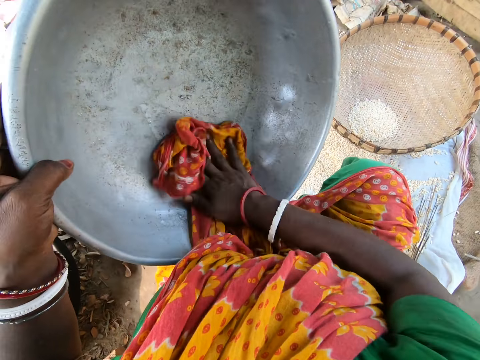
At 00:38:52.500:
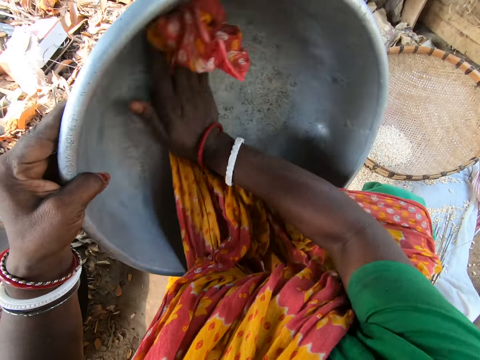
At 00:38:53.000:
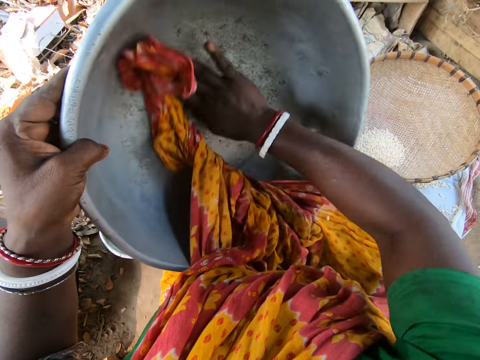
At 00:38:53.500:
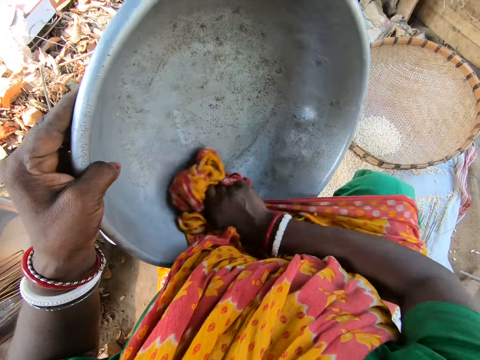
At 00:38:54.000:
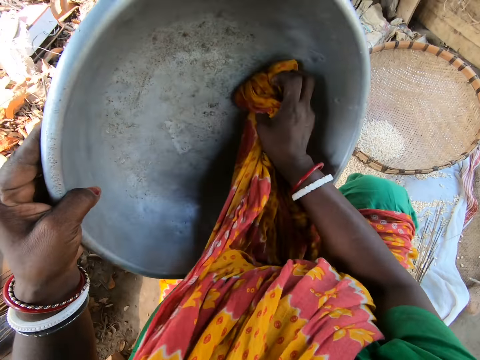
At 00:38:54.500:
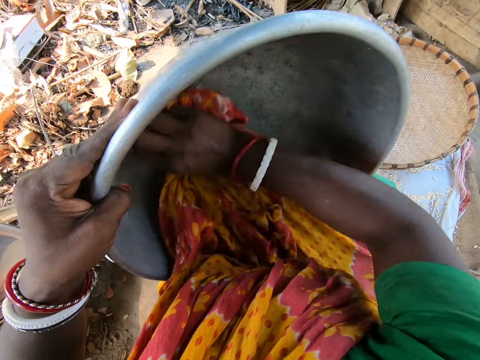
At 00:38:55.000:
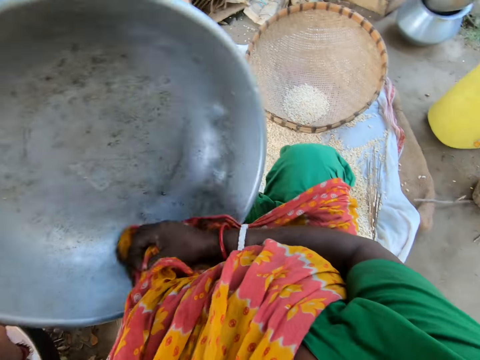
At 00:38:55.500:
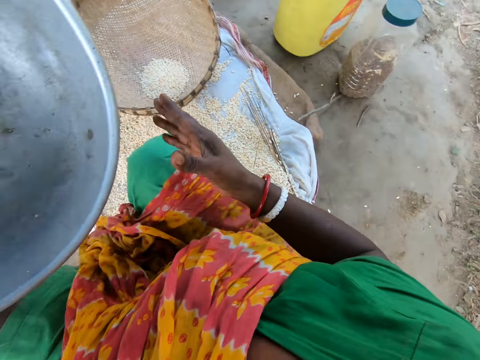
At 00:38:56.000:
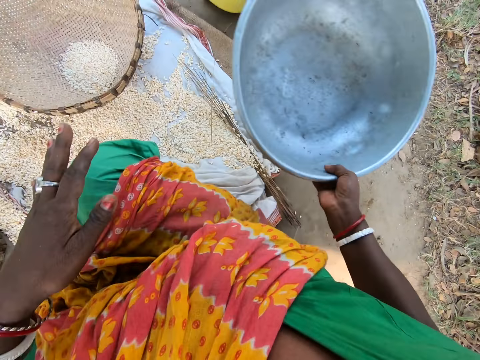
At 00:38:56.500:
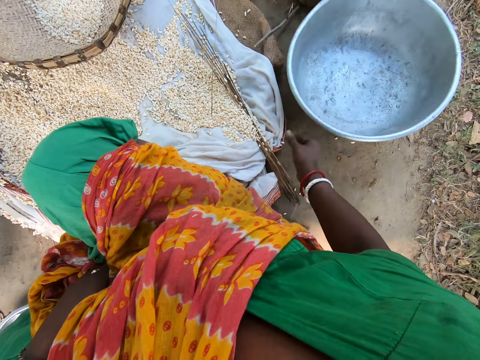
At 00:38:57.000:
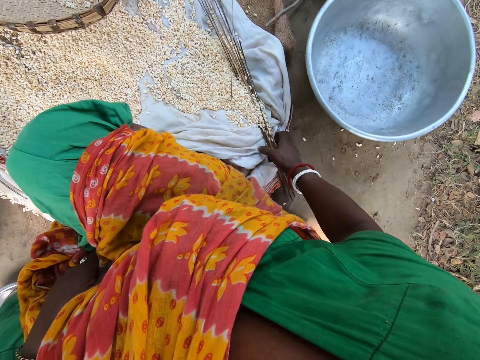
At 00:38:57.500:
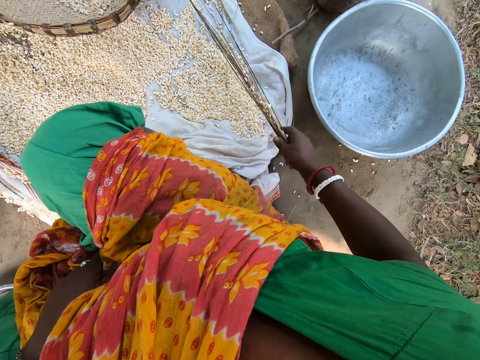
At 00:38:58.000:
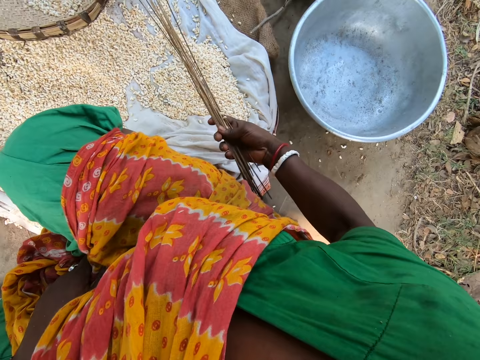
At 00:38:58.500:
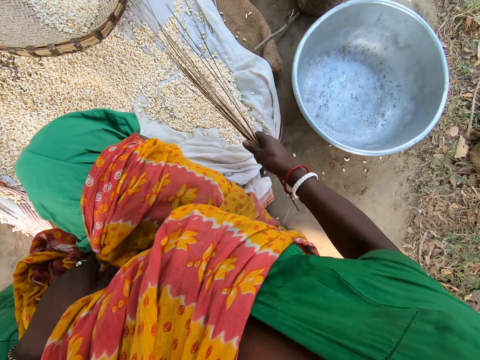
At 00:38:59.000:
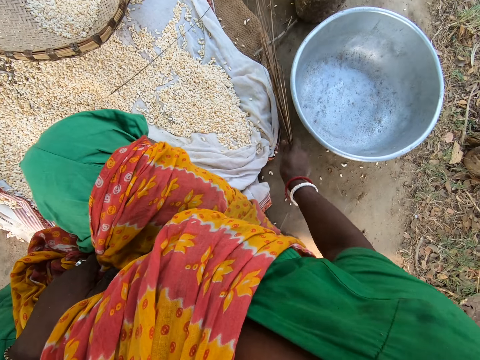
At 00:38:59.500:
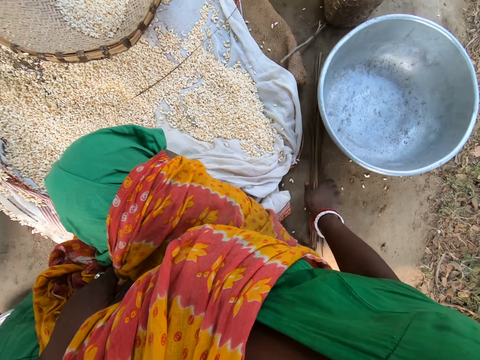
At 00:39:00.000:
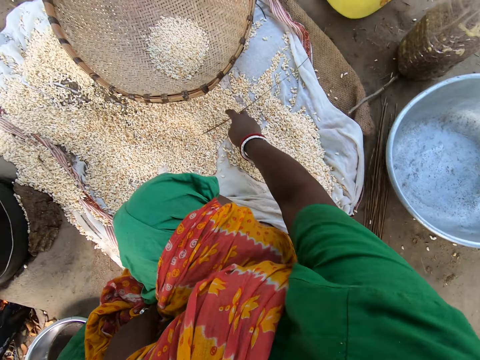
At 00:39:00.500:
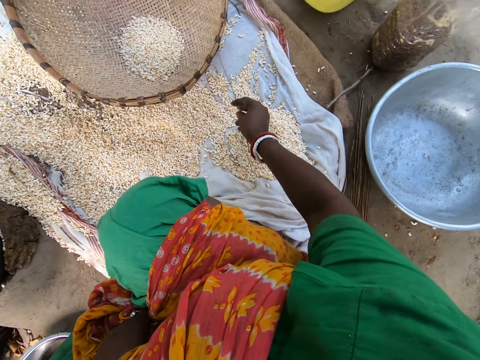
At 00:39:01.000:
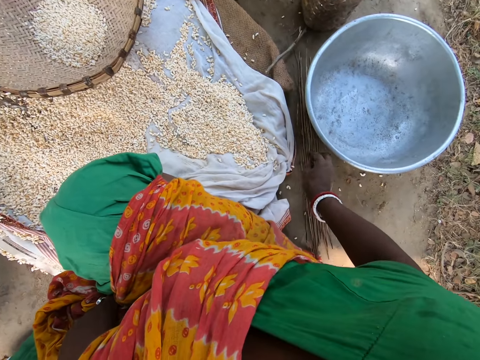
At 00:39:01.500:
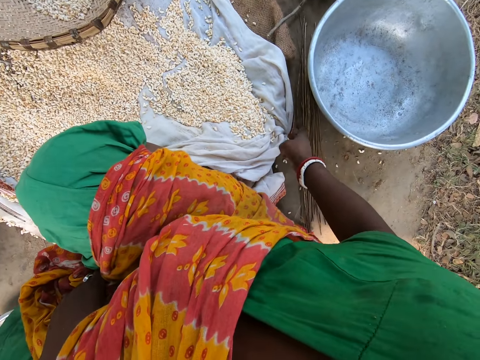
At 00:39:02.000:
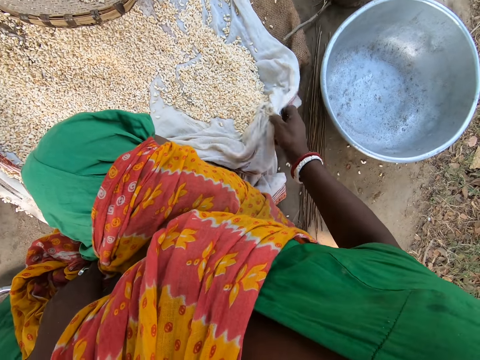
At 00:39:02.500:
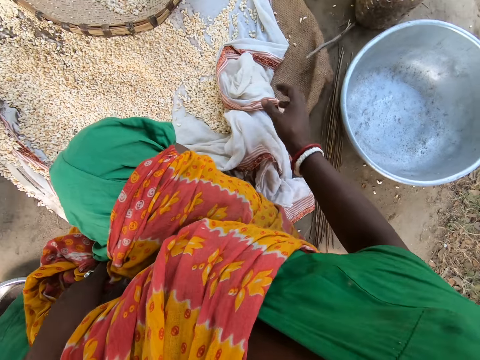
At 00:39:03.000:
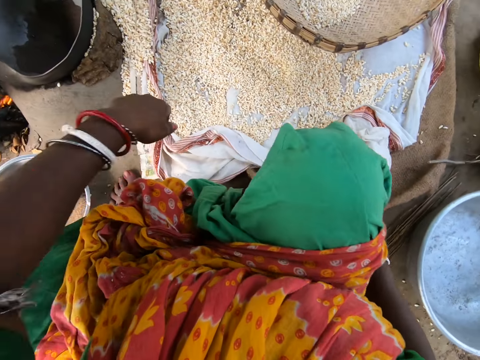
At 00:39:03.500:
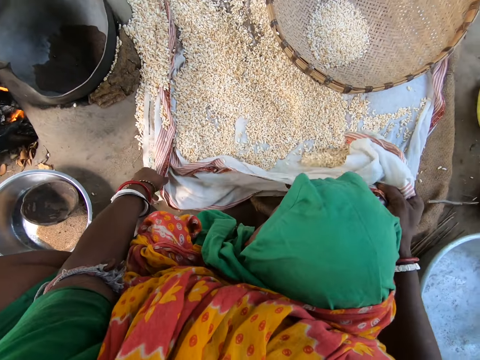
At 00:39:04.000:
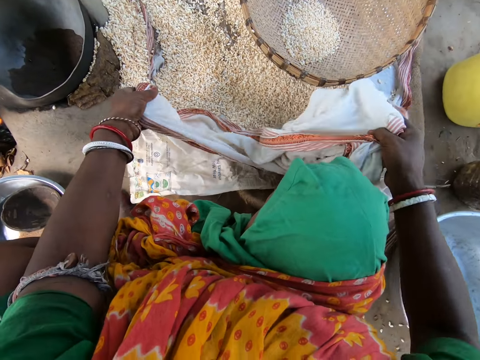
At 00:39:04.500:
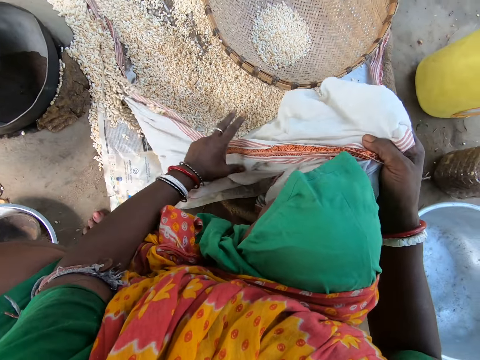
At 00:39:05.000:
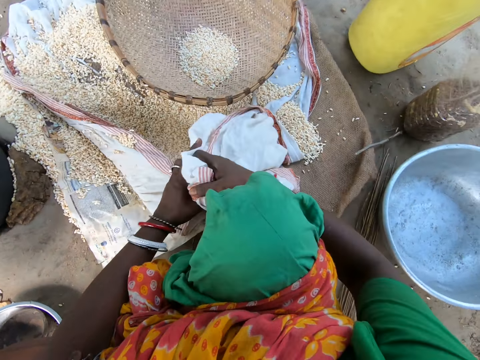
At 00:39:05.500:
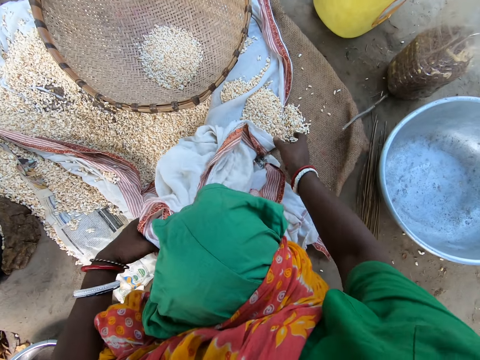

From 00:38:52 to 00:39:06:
The camera wearer puts a bowl down. They pick up broom sticks and put the broom sticks on the ground. They pick up a broom stick and put the broom stick on the ground. They collect cereals in the kanga. They fold a lasso.

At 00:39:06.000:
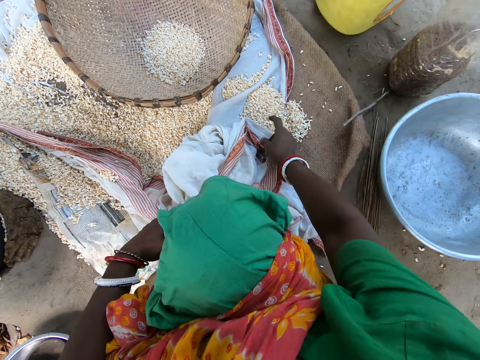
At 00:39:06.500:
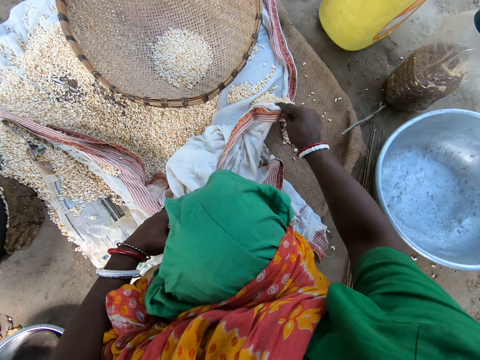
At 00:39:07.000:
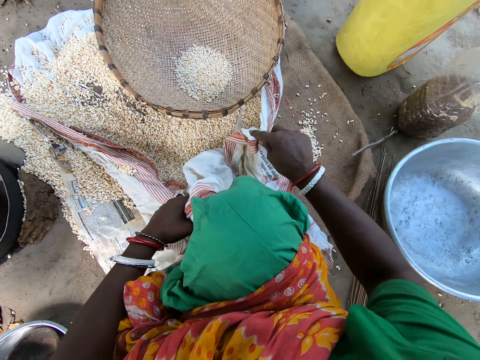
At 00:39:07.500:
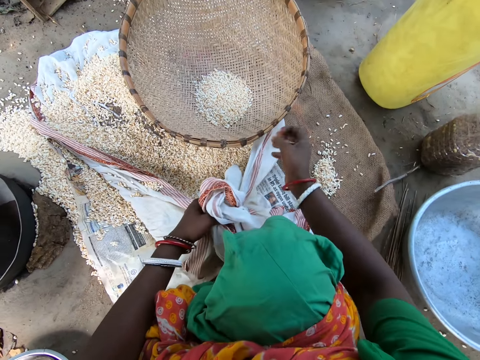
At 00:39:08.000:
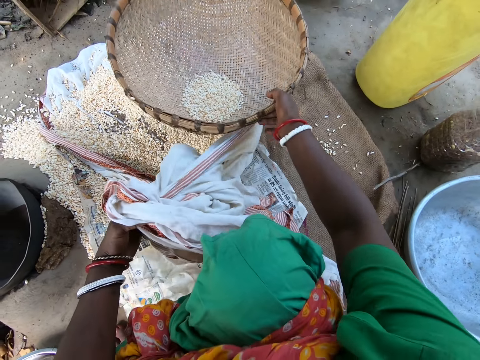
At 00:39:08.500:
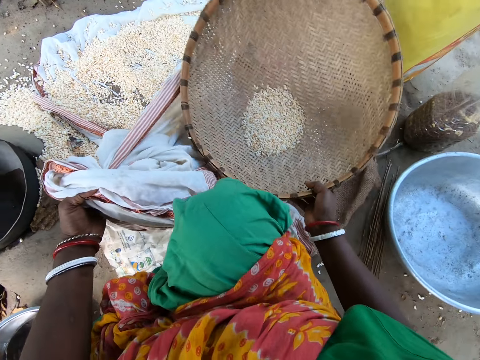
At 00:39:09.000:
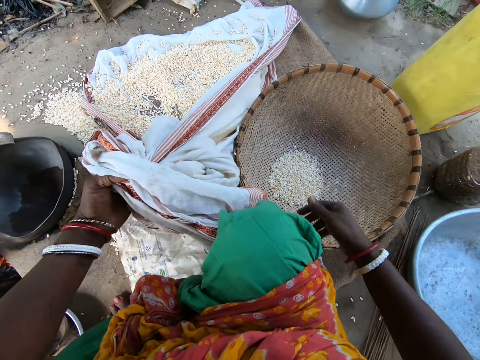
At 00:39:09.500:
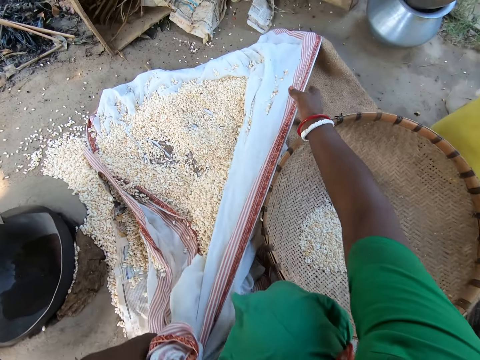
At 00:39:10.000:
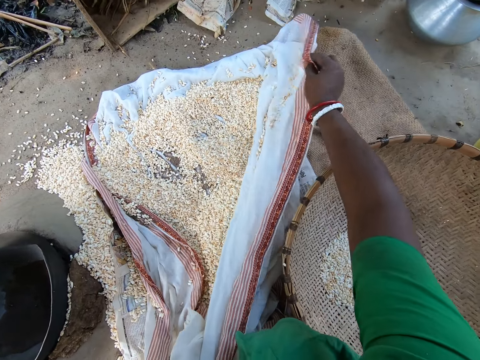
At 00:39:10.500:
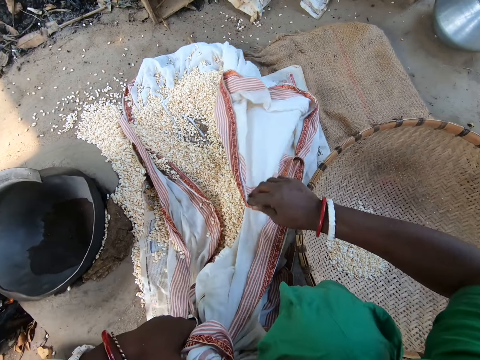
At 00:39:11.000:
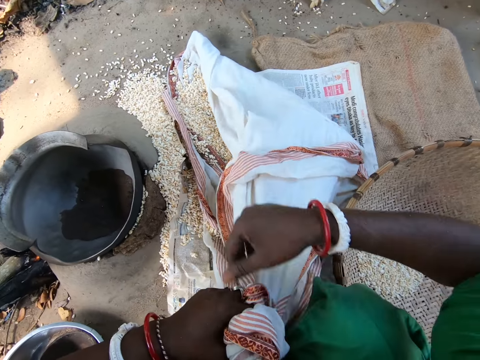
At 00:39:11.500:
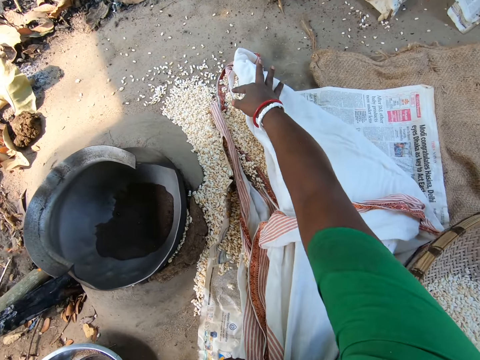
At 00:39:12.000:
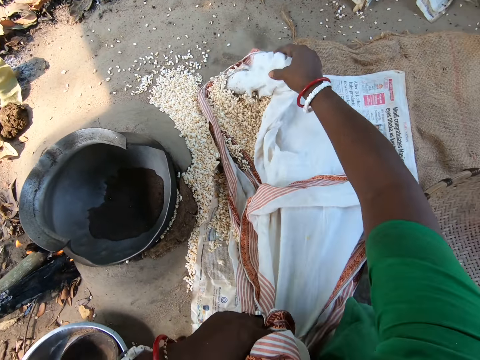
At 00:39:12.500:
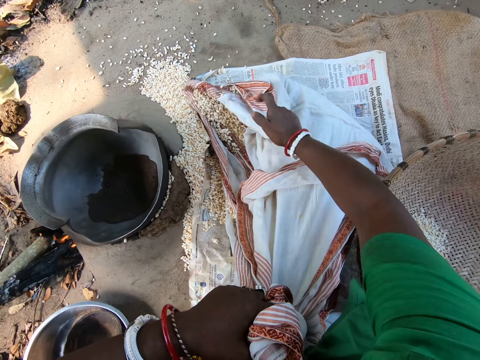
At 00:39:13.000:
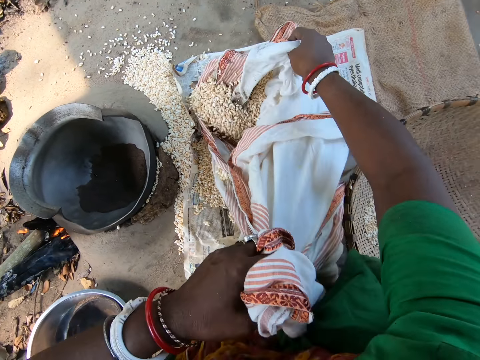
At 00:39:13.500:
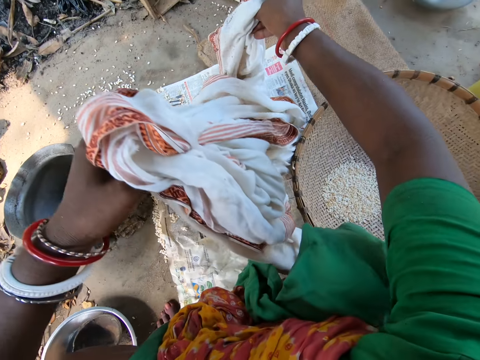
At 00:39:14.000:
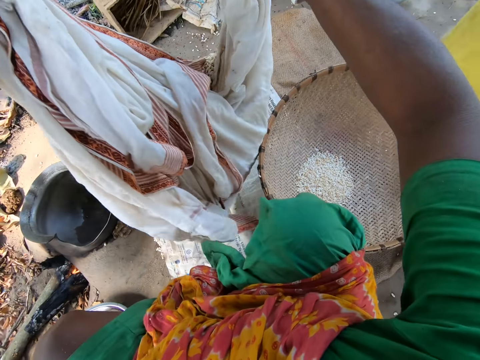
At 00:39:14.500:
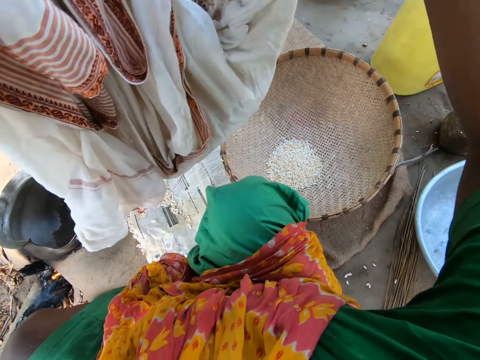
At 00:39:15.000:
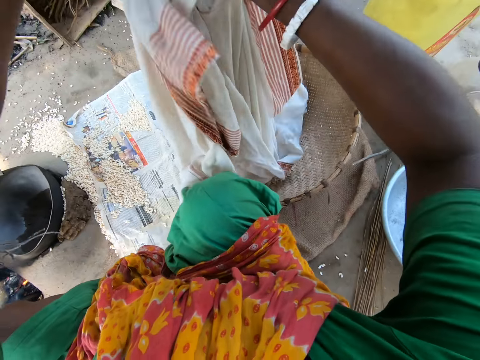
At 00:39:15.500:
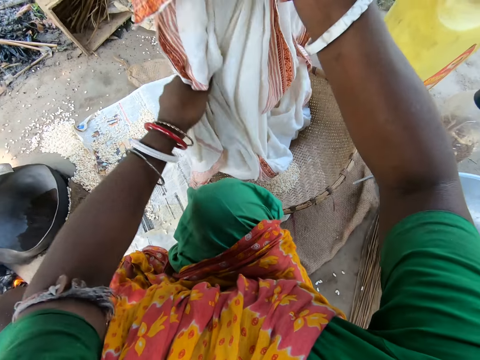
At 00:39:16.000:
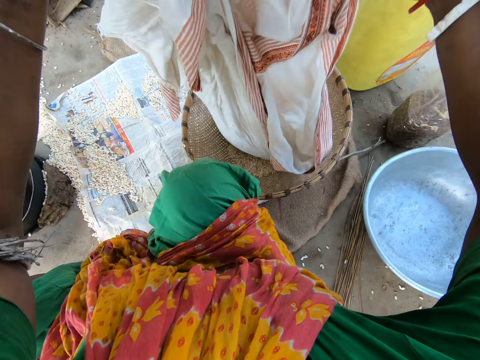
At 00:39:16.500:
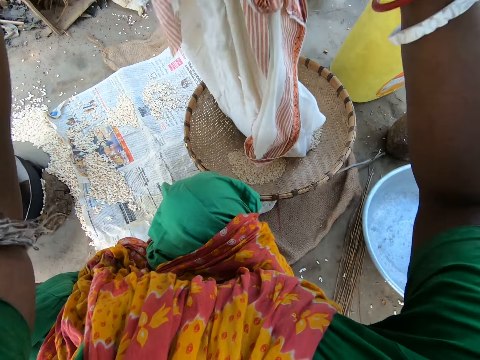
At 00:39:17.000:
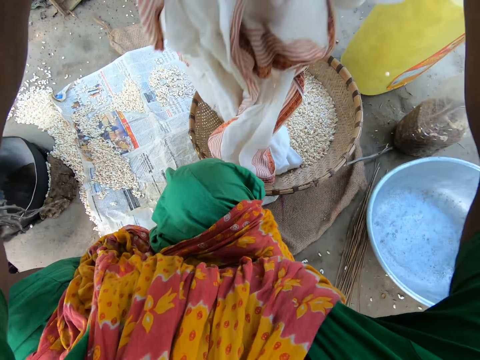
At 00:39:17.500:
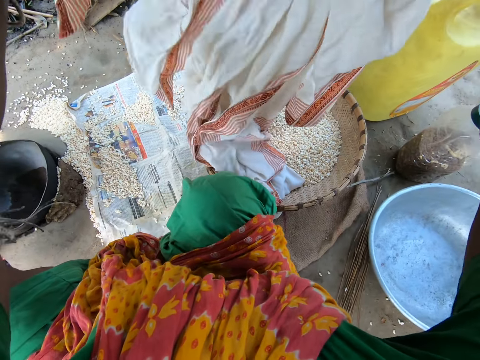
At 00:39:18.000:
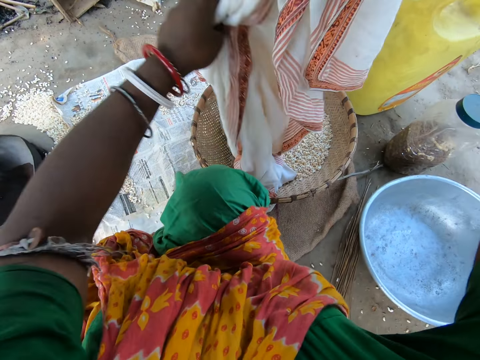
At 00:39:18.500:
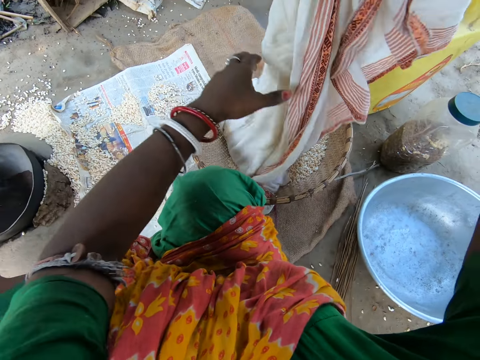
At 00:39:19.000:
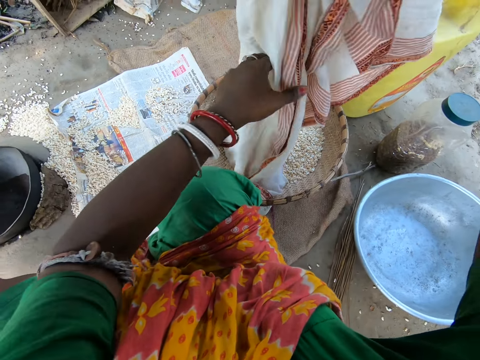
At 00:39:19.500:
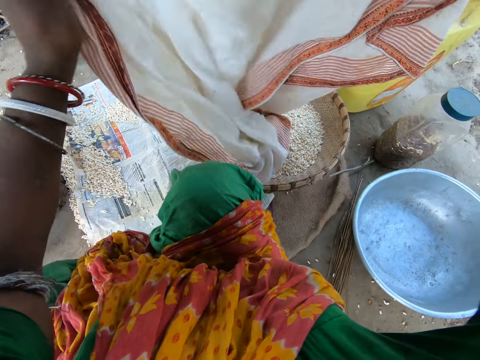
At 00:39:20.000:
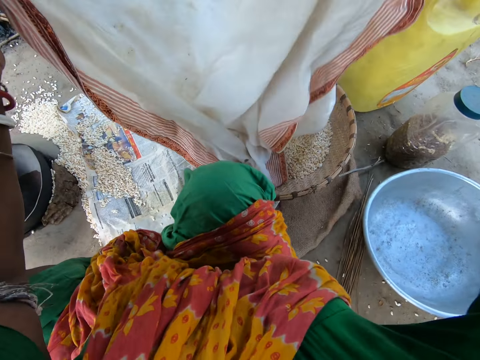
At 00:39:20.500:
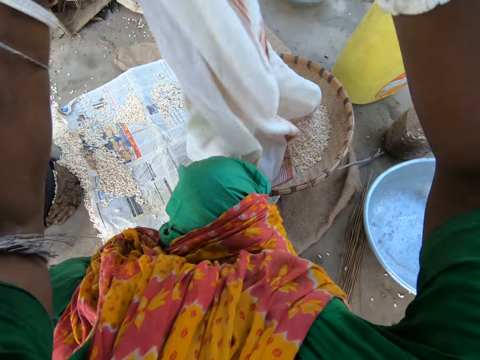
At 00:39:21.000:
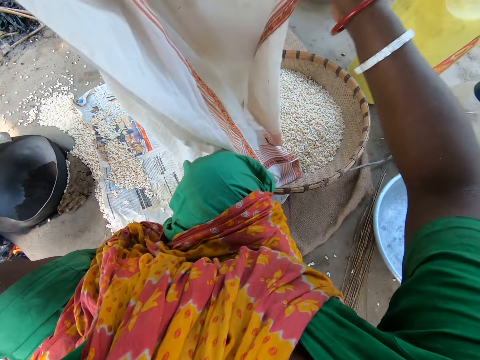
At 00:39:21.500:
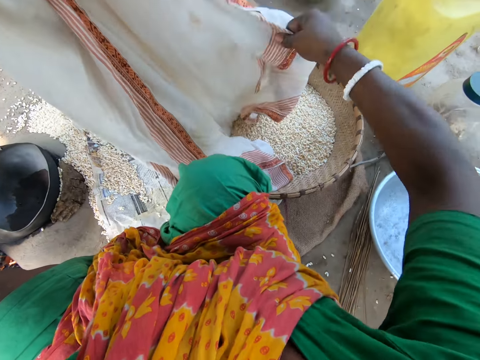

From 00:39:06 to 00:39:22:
The camera wearer picks a winnowing tray. They put the winnowing tray down. They collect cereals in the kanga. They pour a maize seed into the winnowing tray.
